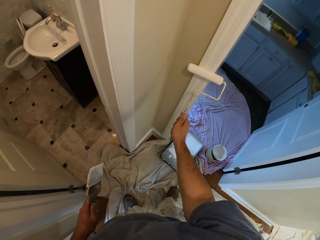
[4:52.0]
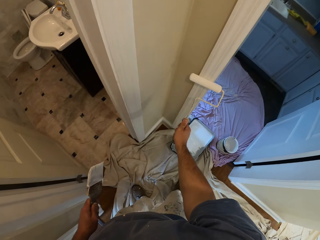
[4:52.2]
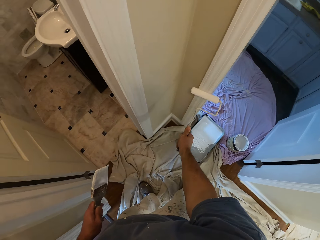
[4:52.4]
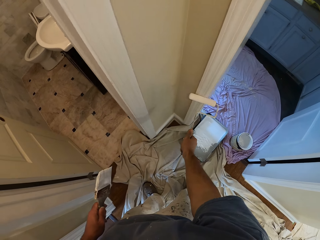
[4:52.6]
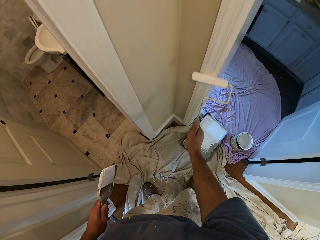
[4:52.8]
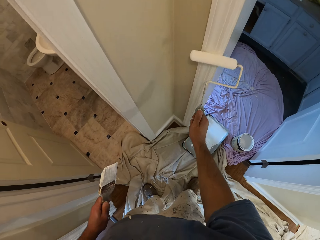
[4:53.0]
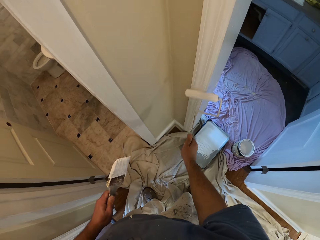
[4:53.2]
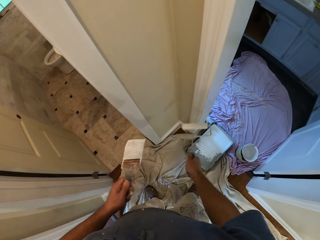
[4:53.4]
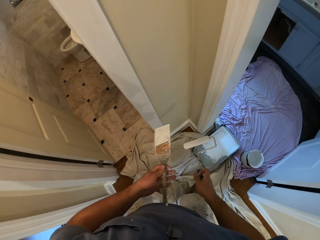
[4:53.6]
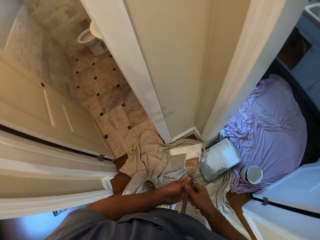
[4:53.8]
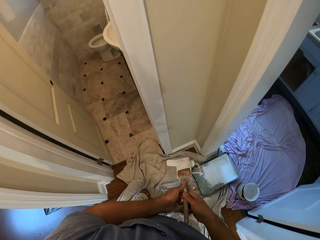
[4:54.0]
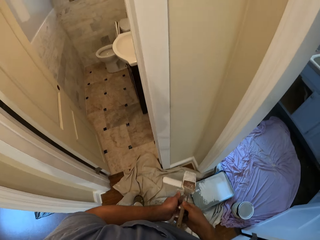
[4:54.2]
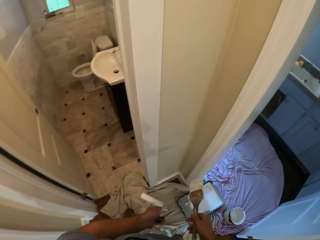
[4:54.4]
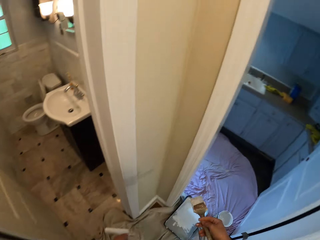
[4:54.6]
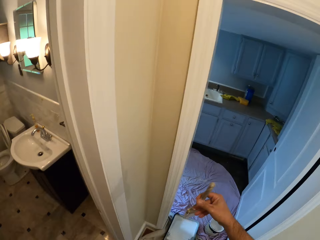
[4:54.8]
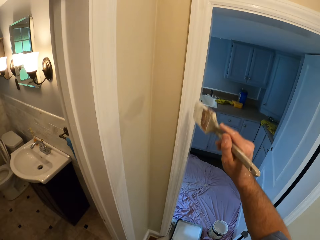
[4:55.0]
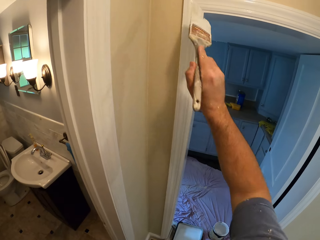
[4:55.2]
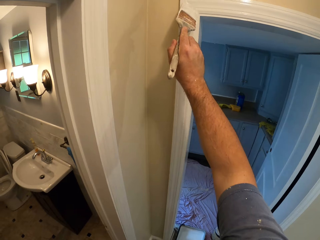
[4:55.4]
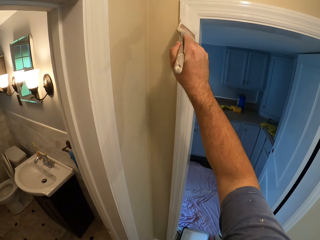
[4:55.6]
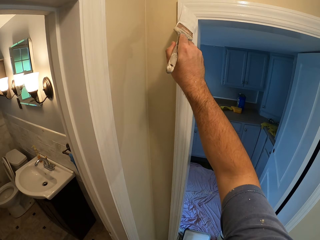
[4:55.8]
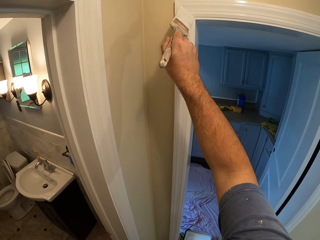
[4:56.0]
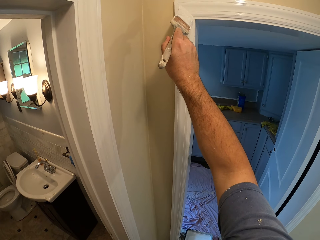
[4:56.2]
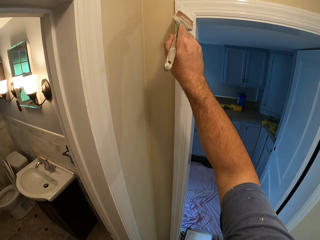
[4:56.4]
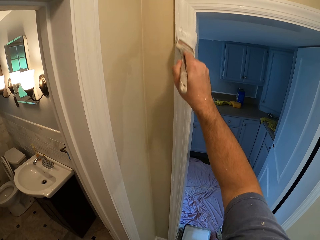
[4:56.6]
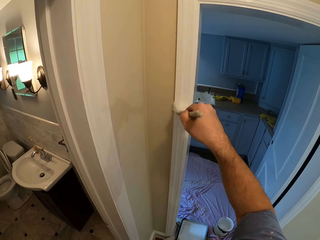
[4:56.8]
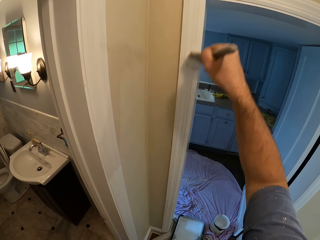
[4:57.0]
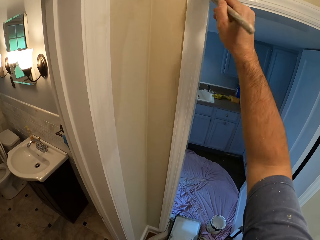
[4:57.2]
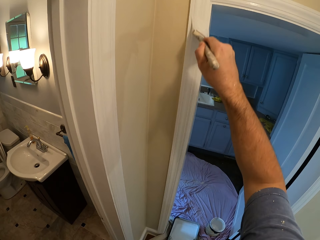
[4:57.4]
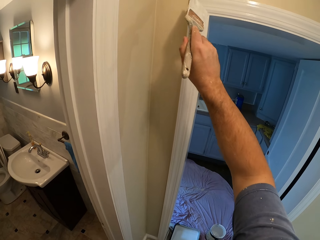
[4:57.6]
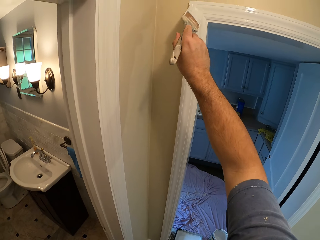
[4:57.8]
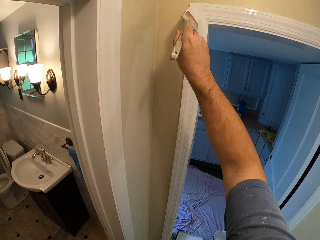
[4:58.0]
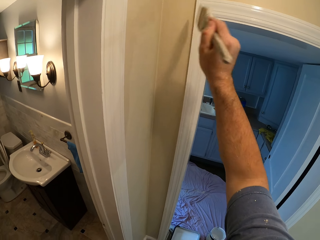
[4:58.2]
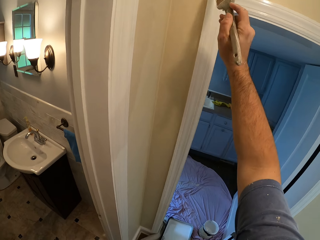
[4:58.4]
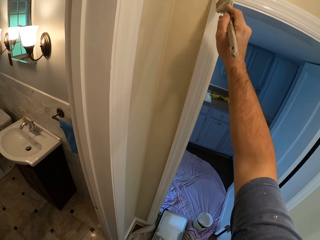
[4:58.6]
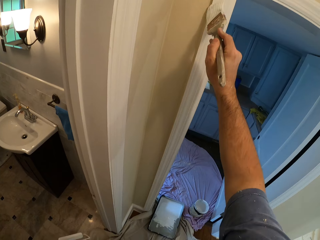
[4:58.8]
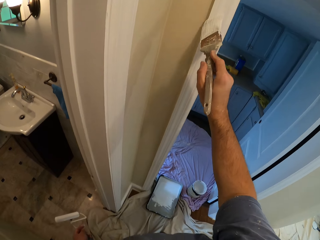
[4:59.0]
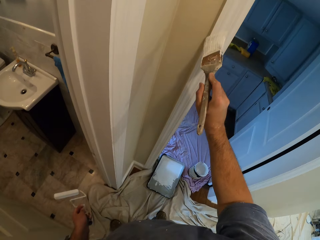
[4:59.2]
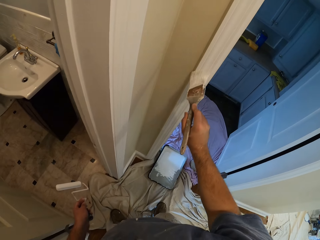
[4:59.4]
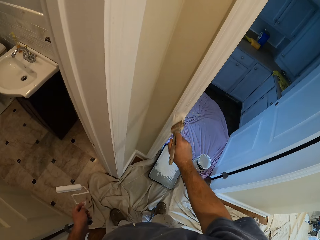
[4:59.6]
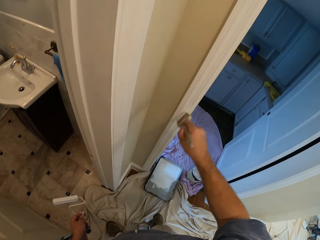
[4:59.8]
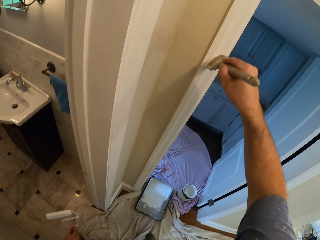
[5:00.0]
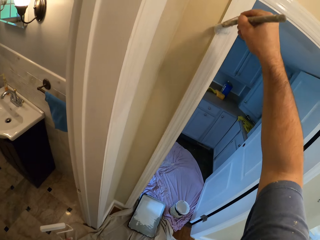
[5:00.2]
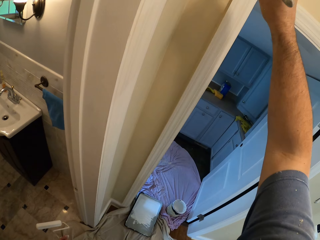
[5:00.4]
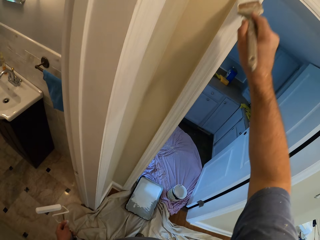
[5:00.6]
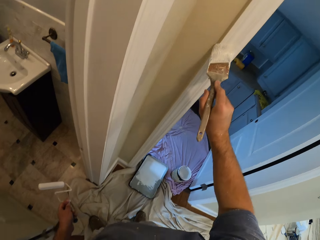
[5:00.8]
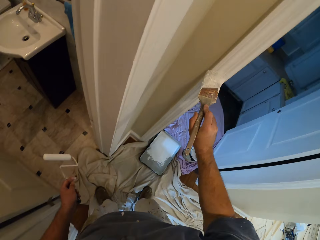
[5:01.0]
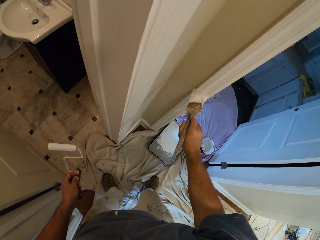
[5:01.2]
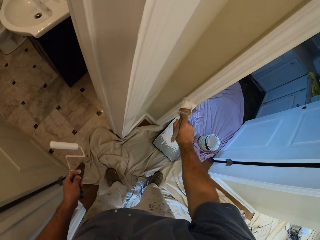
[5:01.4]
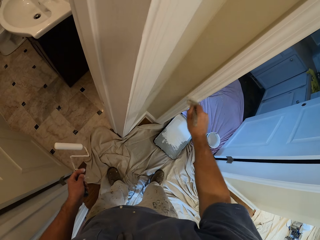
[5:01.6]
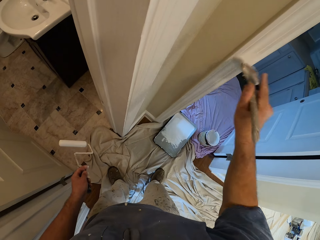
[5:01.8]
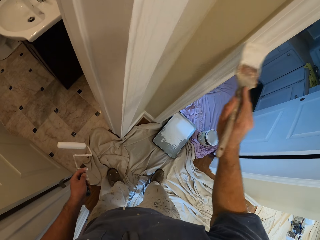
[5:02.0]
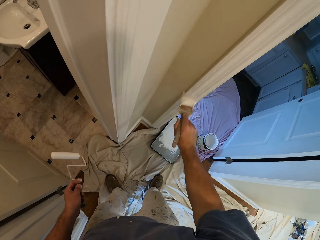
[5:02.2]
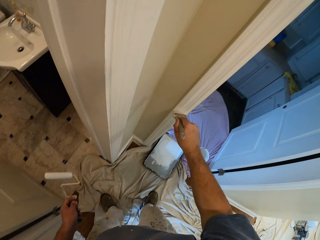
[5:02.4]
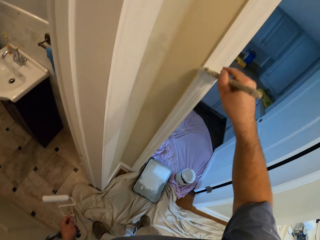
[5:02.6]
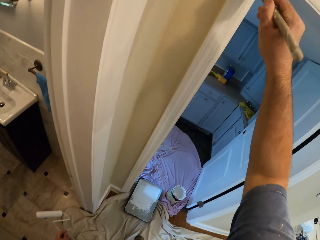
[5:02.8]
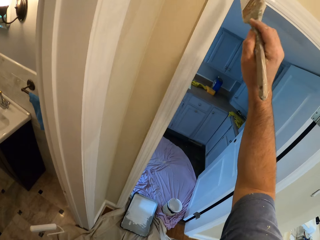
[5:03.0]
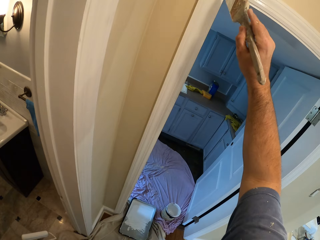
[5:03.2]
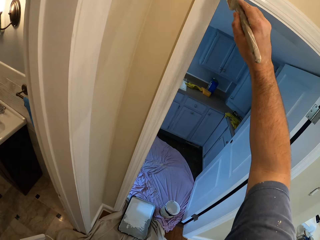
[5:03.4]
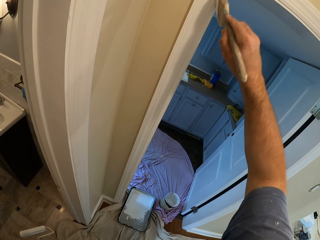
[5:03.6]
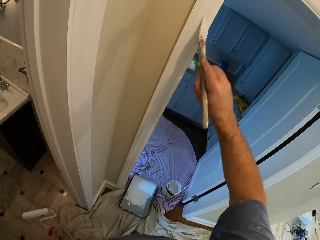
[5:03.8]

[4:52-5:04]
The camera wearer holds the paint roller with the left hand. They apply paint on the wall or doorpost with a paint brush.

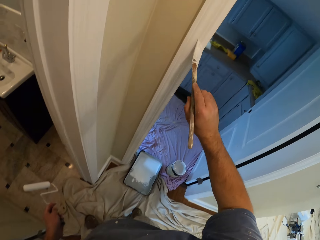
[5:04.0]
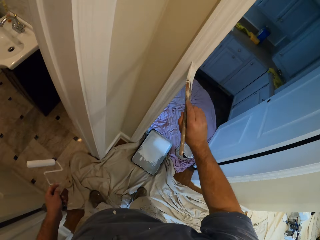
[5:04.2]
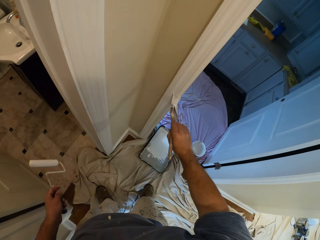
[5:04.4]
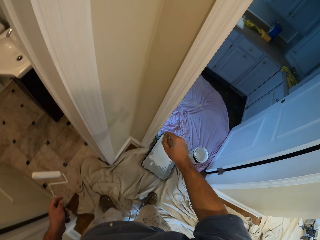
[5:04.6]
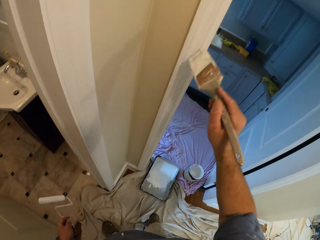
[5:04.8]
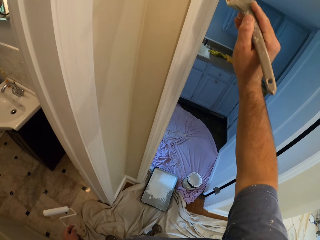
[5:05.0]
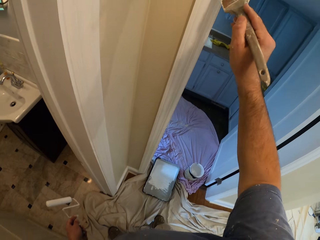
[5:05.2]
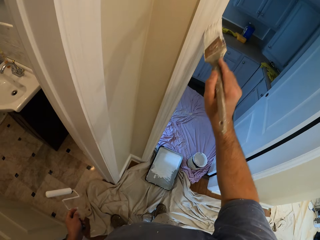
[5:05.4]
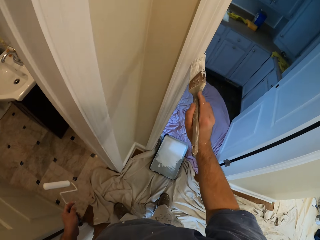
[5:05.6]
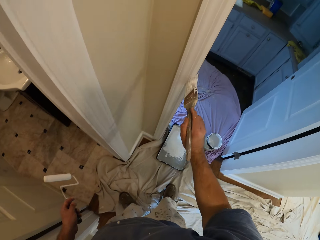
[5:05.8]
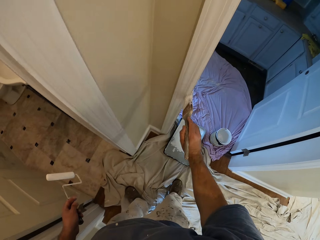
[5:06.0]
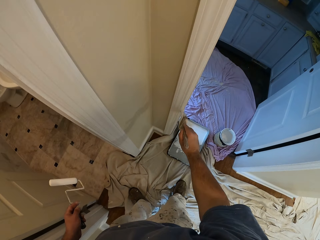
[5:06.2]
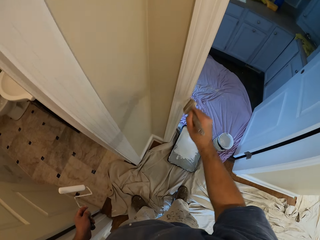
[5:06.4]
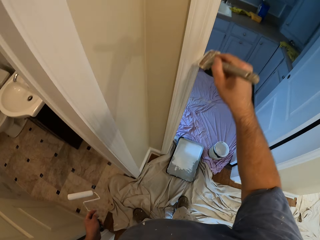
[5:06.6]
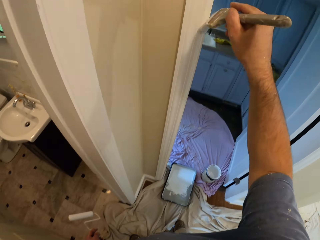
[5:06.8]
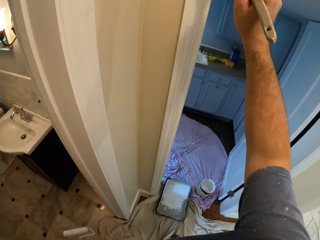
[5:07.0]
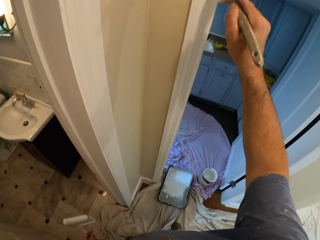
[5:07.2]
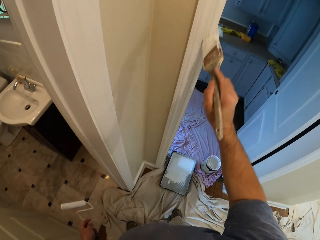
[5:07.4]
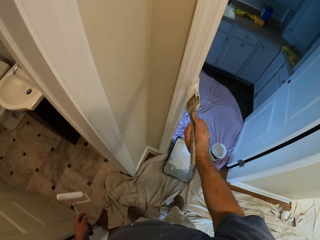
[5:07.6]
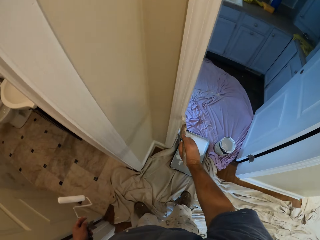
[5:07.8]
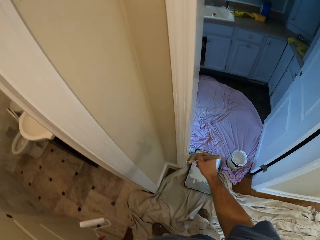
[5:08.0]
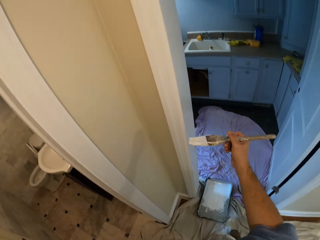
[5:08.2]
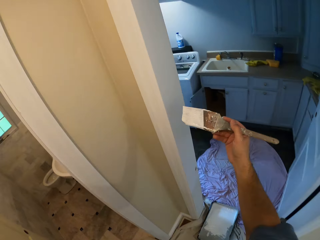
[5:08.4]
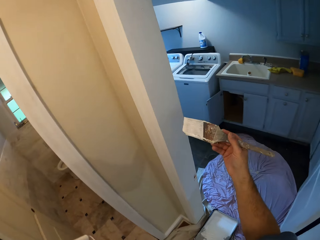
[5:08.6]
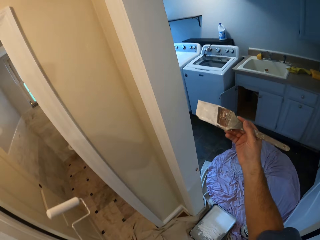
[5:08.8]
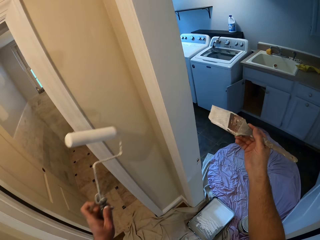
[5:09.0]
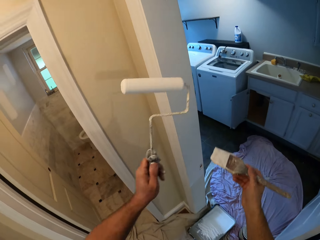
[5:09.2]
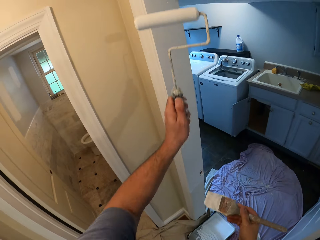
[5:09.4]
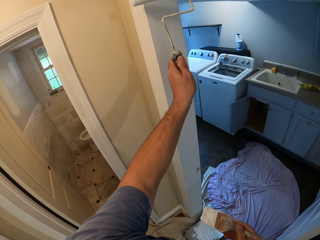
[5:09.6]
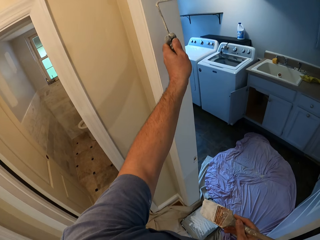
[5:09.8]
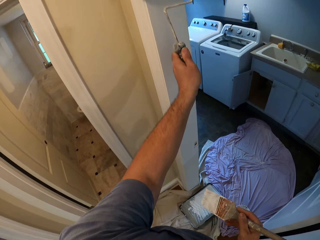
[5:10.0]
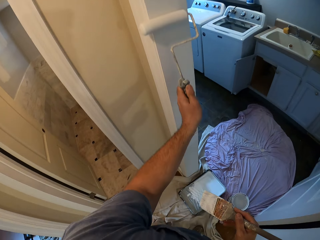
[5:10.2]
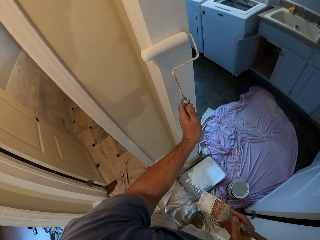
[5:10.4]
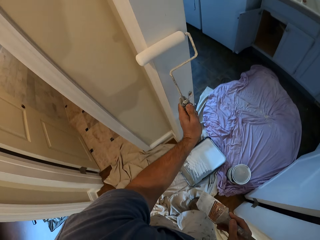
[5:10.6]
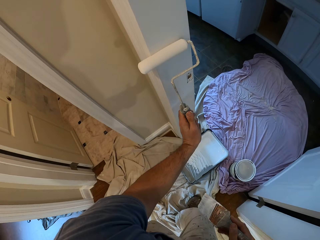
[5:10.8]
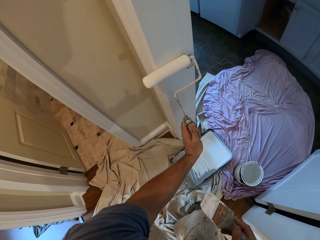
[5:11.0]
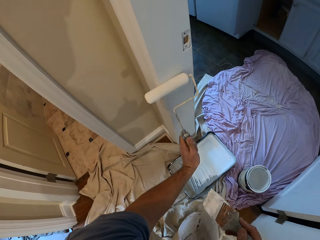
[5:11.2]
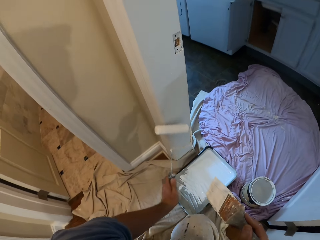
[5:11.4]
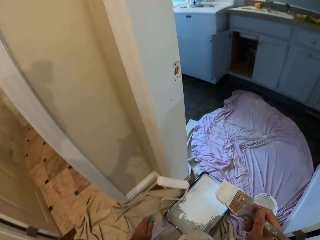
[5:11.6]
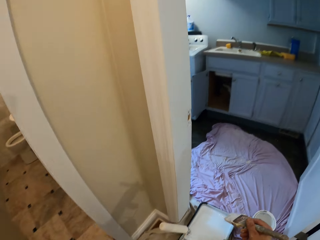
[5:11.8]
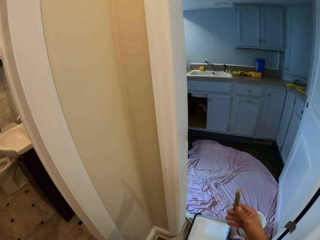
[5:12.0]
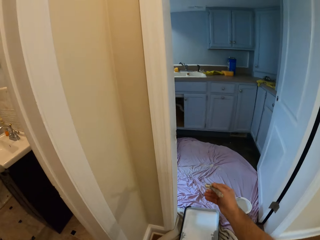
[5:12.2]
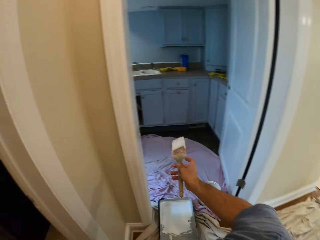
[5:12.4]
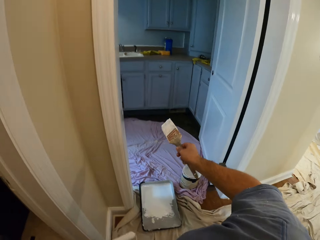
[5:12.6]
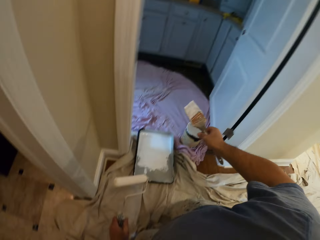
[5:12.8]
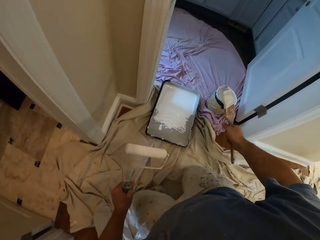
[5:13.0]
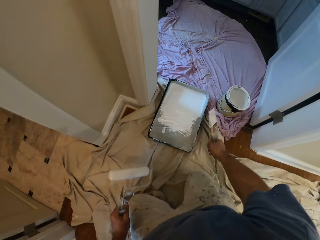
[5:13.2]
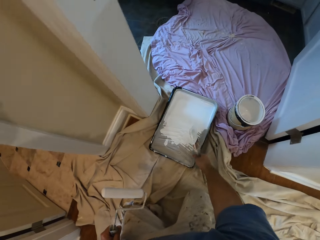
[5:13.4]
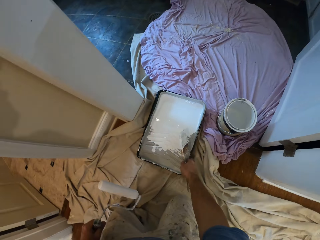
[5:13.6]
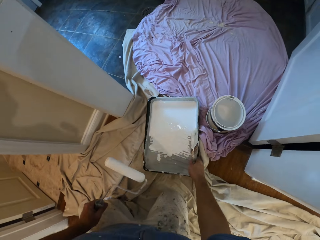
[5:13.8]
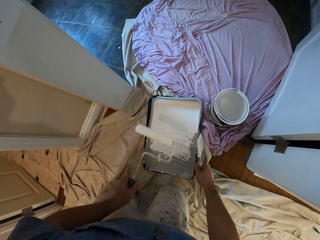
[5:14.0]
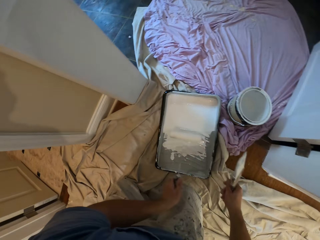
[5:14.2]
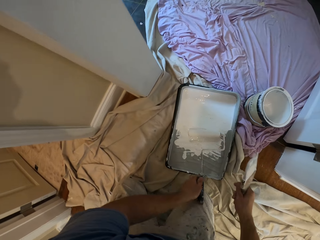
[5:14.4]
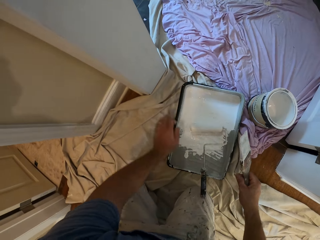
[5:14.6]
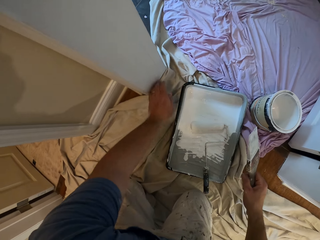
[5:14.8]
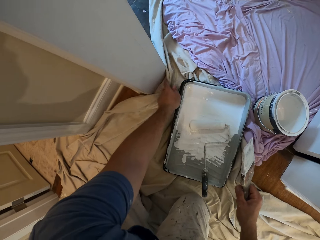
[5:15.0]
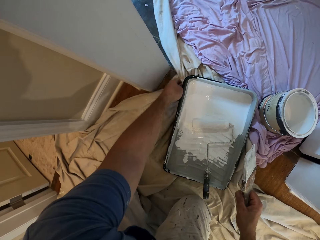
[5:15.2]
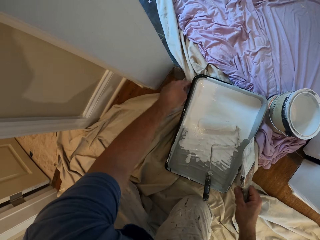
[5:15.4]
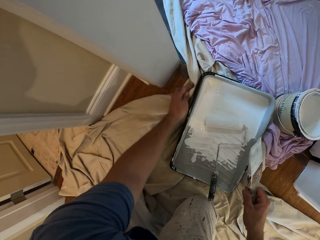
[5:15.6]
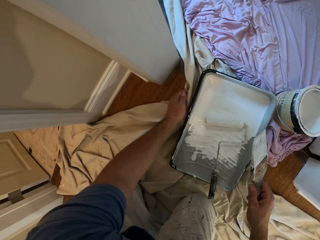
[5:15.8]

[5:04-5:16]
The camera wearer applies paint on the wall or doorpost with the paint roller. They stop applying paint. They hold the paint tray. They put the paint roller in the paint tray.
